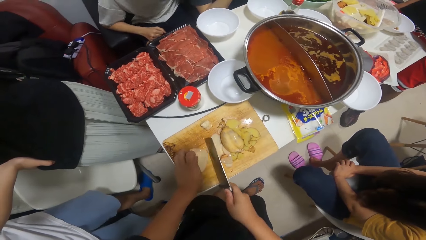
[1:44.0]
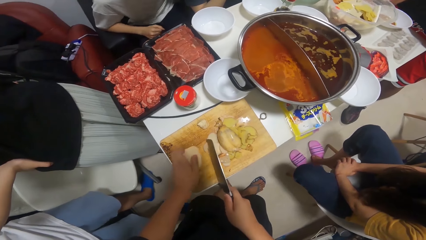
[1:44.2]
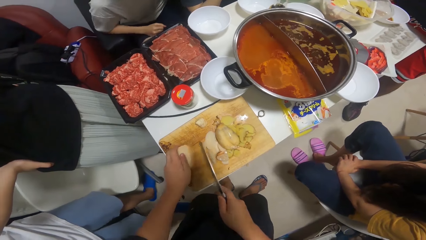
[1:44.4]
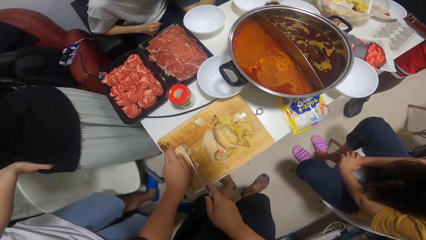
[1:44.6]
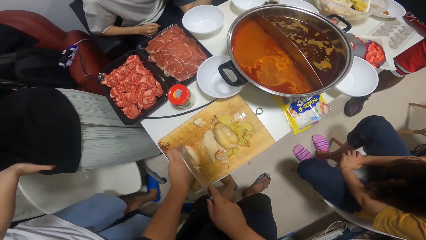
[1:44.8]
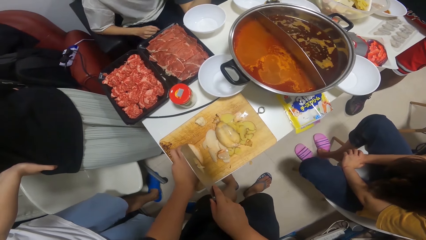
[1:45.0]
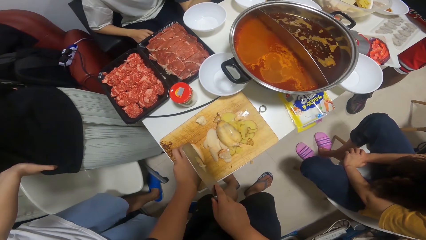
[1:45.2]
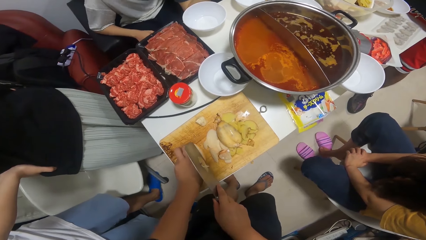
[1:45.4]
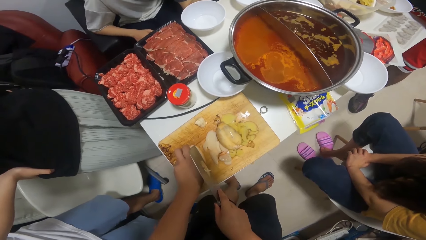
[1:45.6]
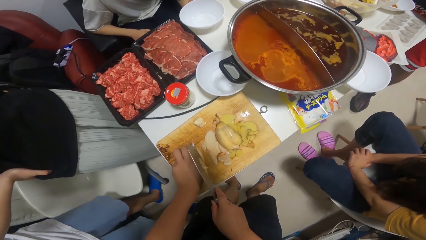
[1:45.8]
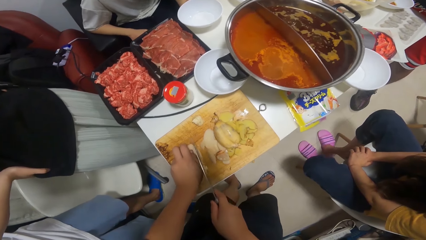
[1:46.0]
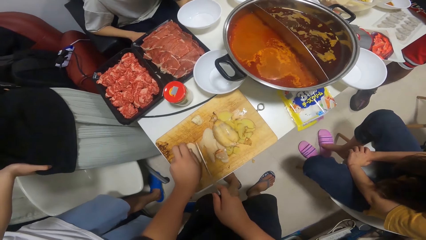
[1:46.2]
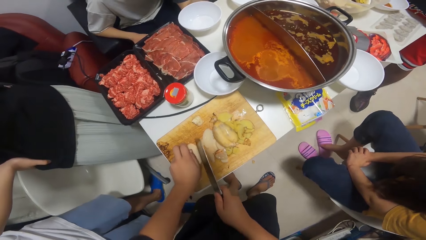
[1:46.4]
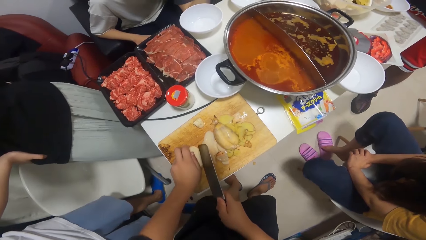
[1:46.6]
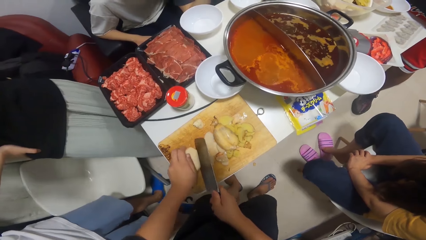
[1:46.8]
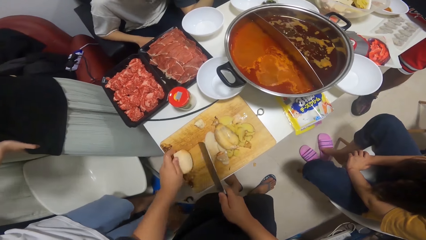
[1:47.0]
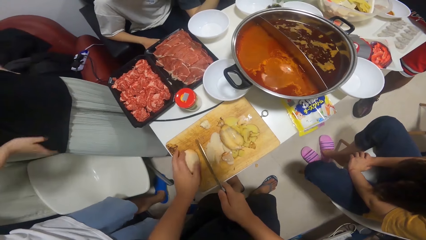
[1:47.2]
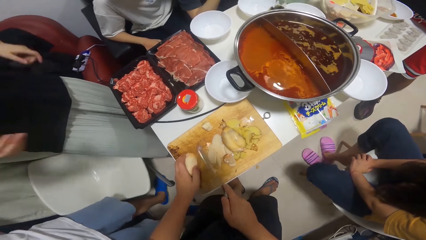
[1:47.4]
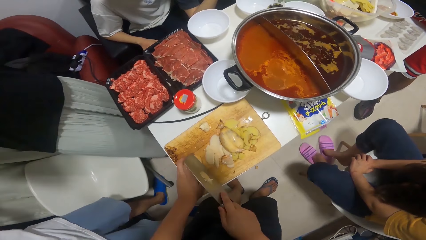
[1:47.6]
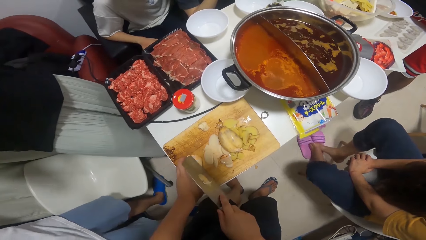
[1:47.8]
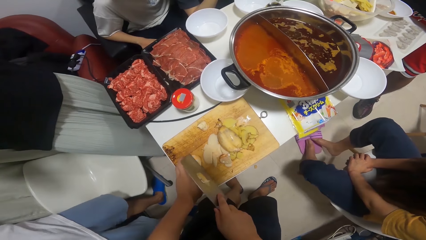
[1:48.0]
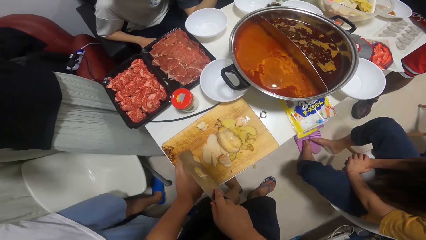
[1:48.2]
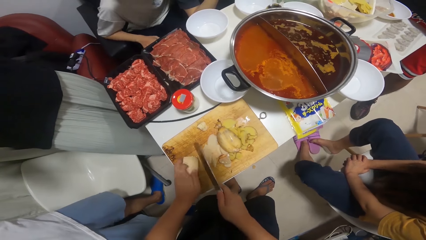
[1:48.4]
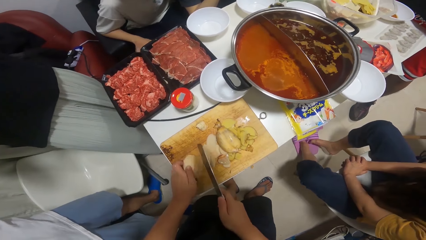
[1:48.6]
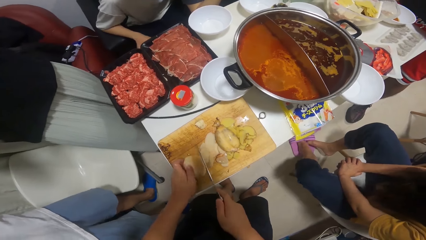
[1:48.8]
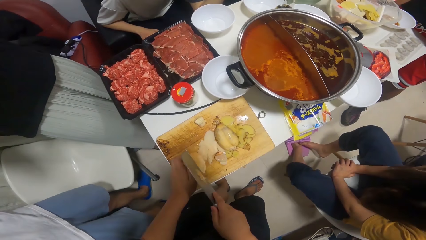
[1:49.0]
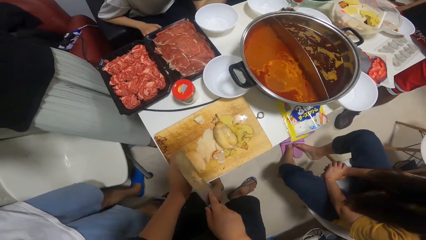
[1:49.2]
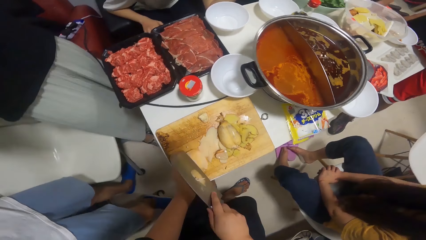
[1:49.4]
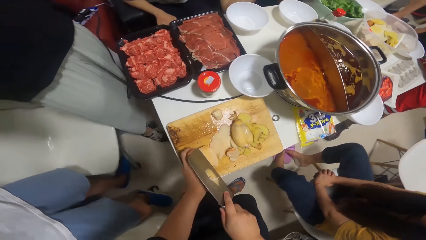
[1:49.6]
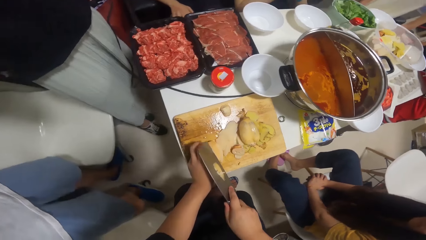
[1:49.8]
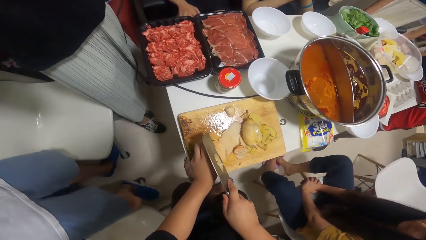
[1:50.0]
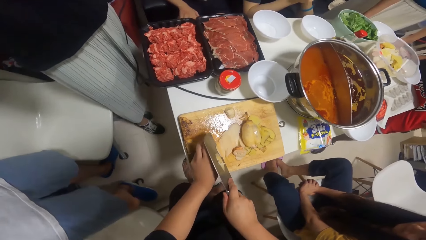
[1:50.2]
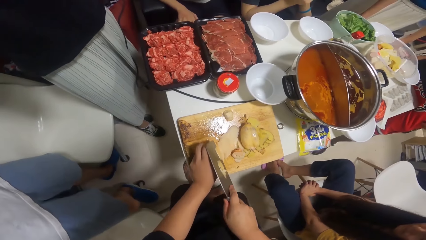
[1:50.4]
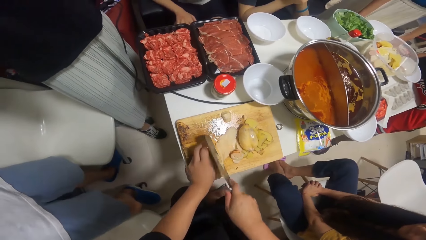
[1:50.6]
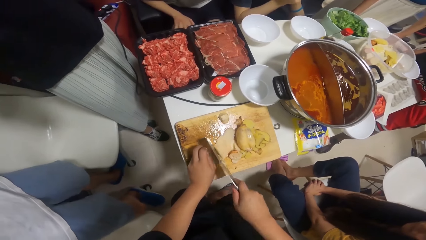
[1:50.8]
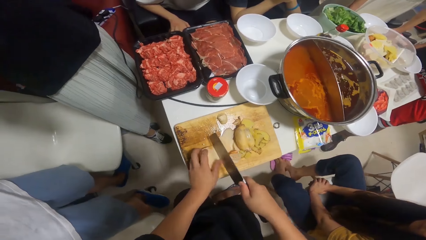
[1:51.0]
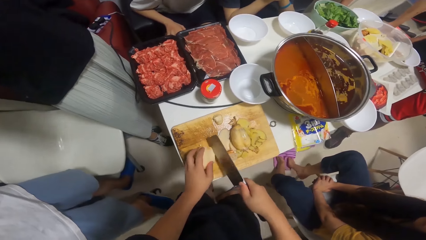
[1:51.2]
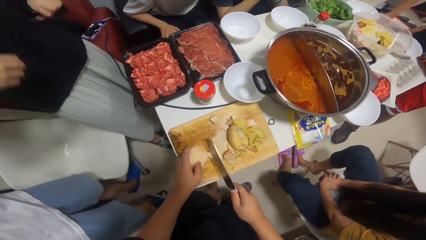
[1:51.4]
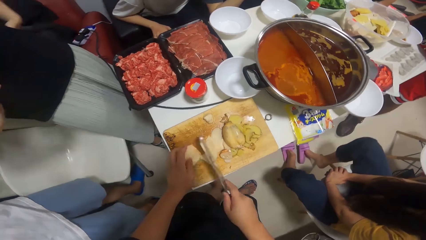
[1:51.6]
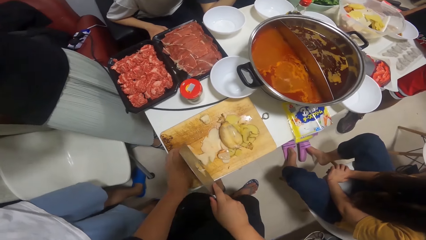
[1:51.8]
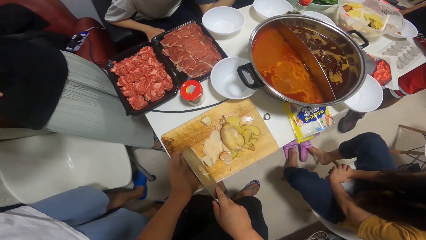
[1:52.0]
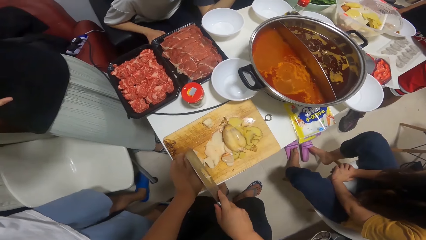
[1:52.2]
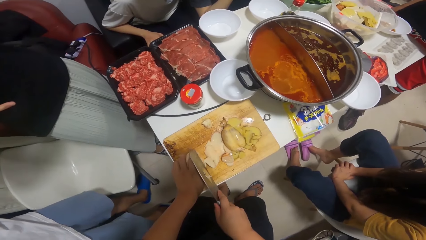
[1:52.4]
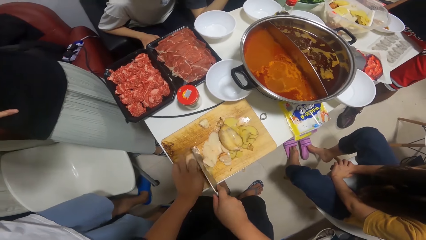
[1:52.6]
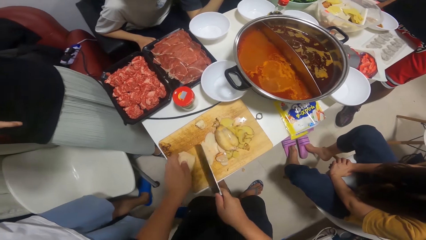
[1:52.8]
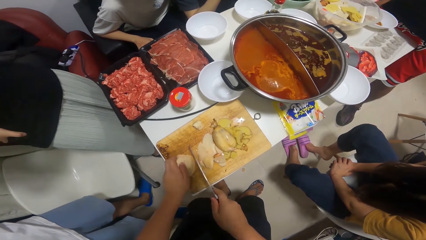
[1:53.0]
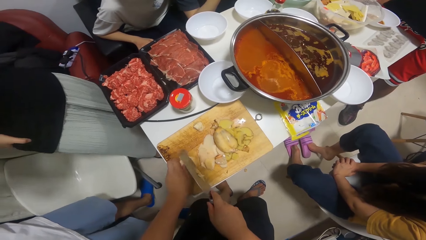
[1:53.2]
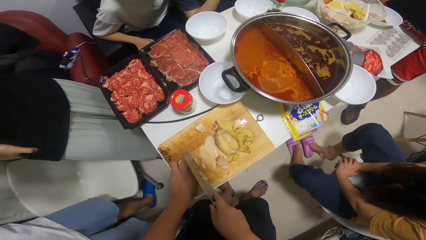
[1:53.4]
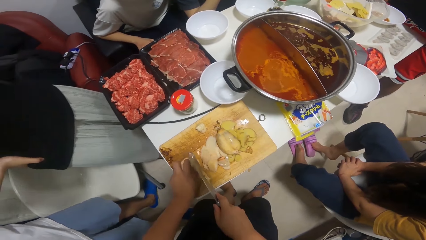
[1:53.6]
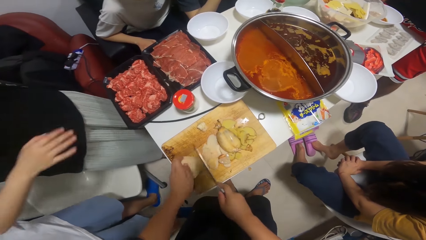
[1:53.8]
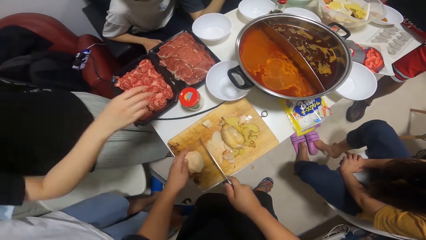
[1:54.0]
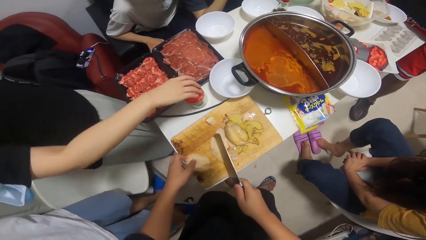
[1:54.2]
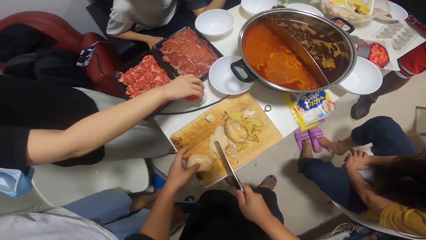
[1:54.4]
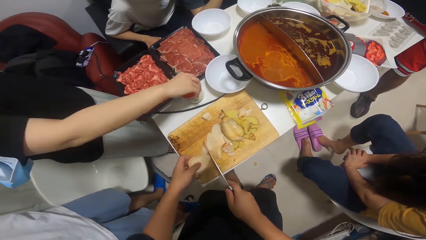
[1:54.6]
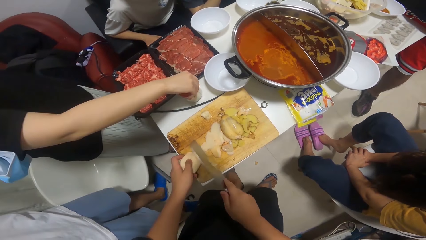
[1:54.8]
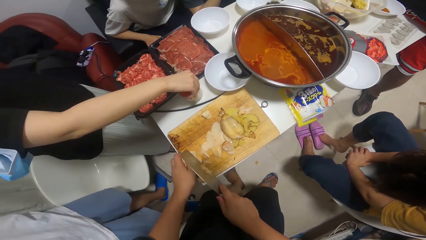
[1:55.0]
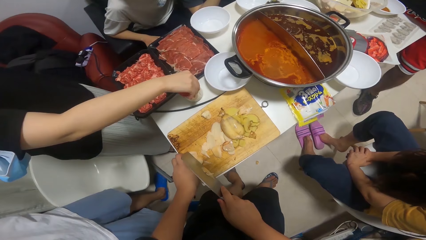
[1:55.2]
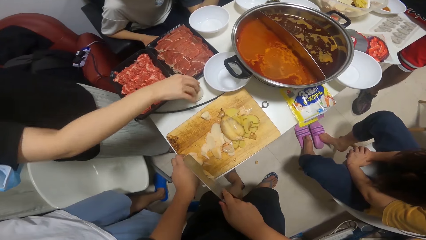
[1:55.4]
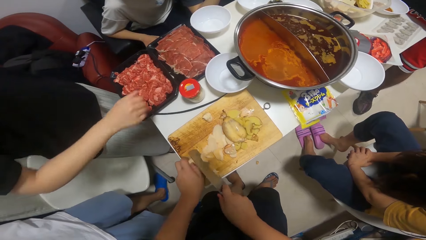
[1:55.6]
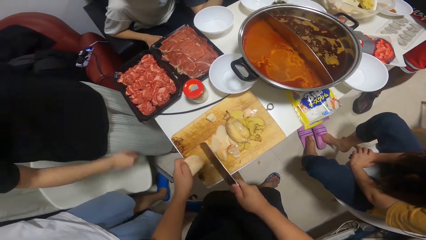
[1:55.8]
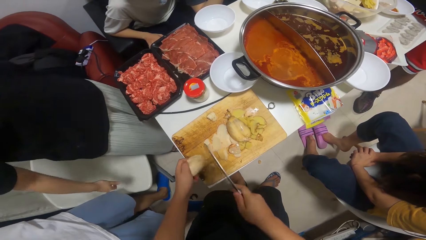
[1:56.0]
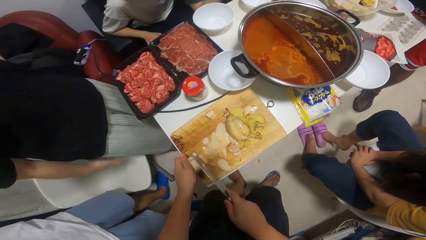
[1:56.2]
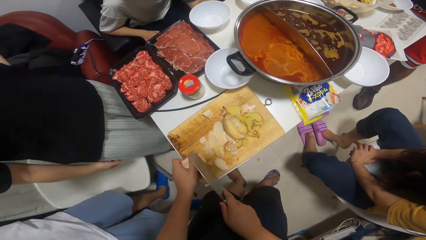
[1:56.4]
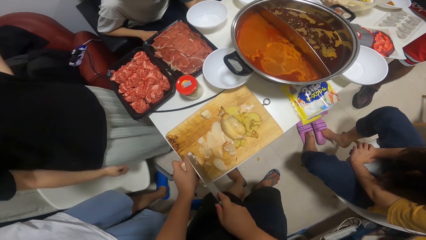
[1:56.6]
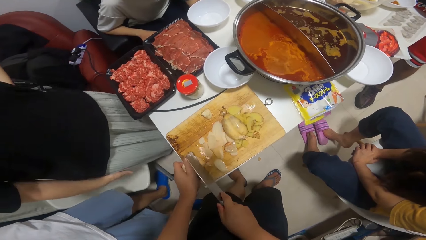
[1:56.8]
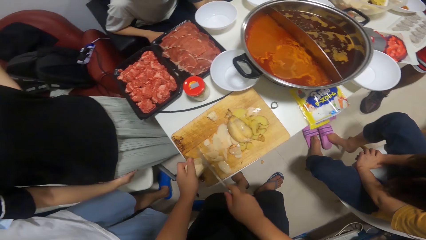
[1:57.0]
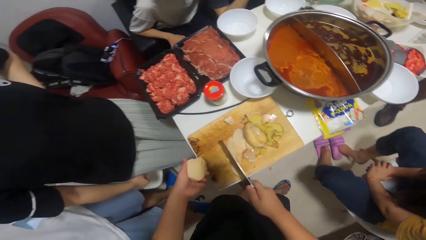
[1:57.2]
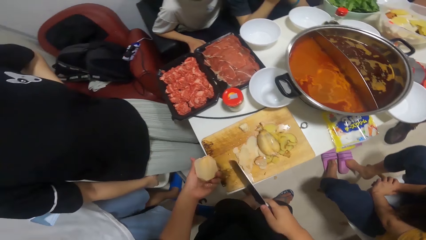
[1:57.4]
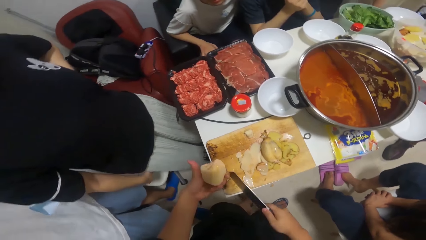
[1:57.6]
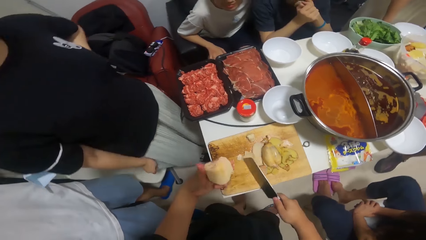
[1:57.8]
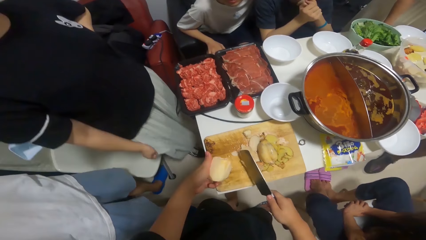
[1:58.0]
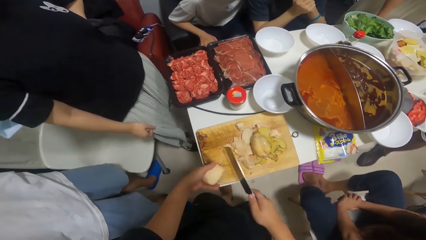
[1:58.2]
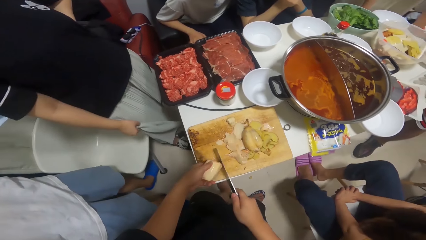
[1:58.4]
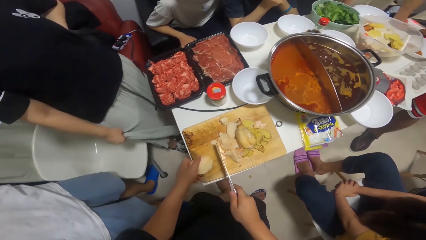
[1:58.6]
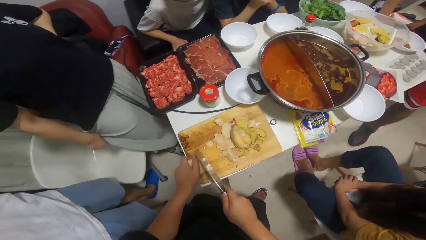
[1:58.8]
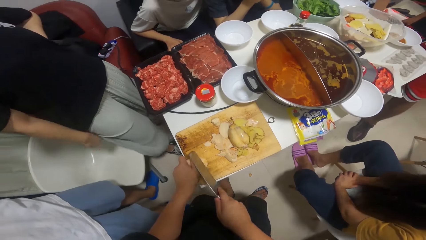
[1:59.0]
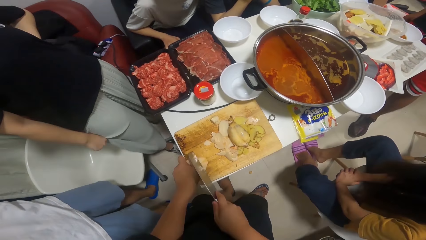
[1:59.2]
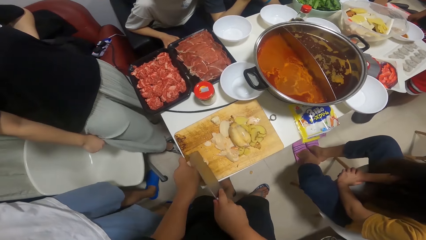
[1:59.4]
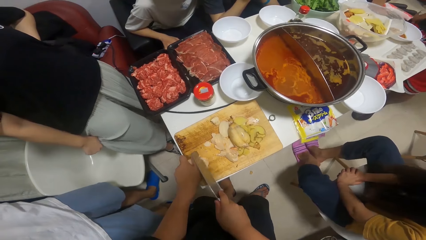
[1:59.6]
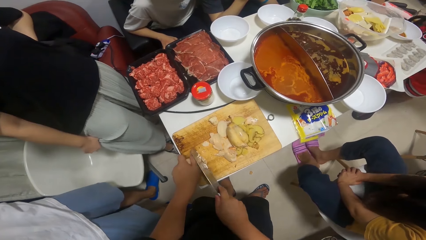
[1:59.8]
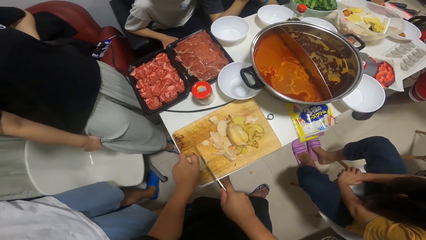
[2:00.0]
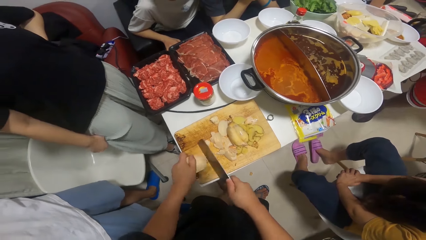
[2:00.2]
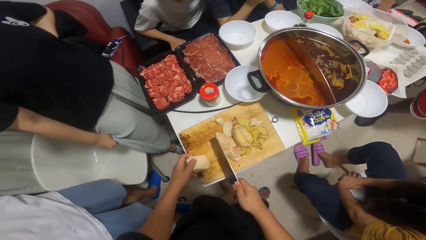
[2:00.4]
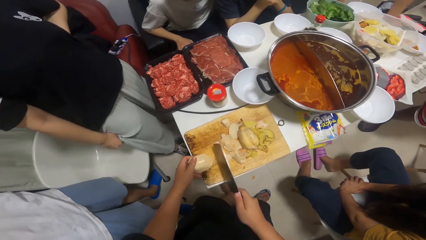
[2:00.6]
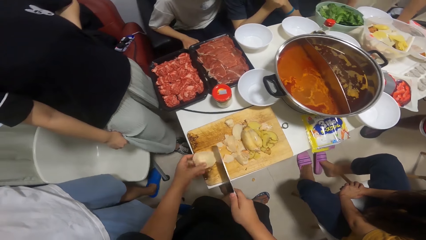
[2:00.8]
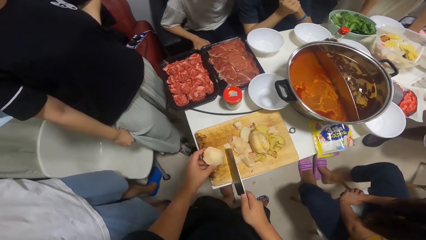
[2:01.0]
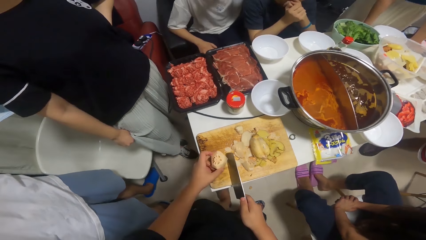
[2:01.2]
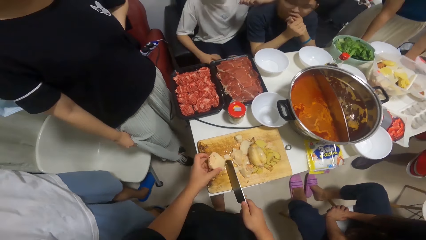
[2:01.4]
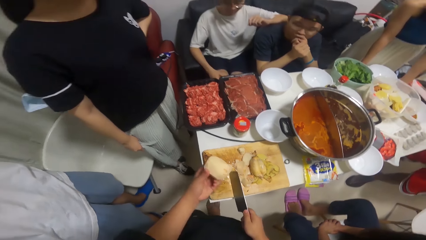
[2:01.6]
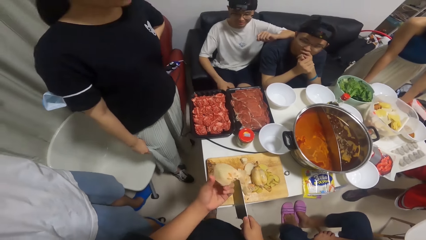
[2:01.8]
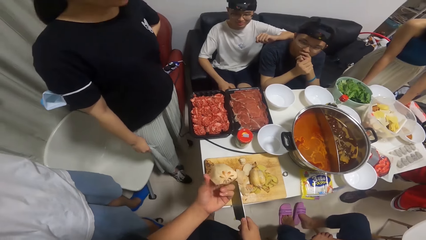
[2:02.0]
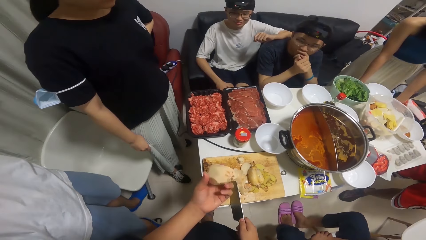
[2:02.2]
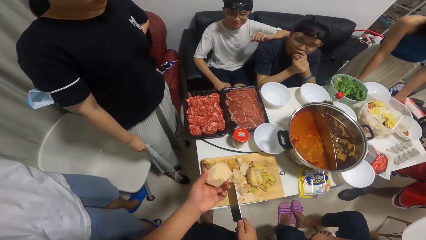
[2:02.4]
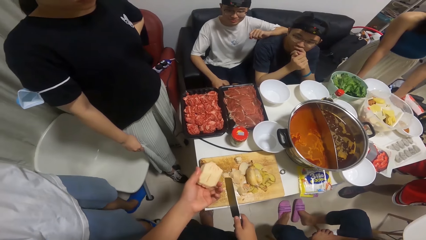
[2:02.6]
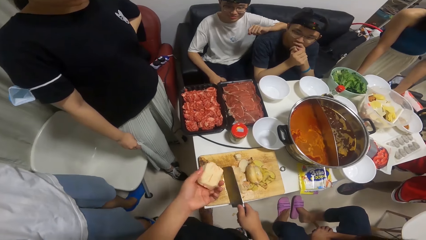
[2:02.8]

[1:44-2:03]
The woman raises her hands, adjusts her camera, drops her hands, and touches a container on the table with her right hand.
